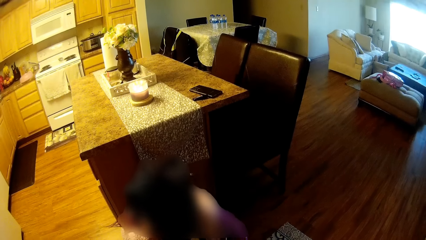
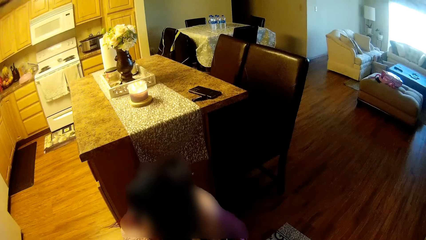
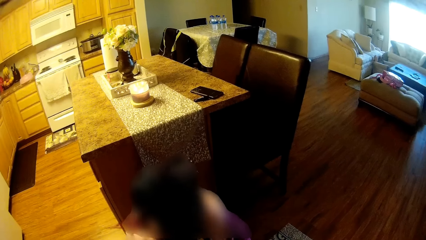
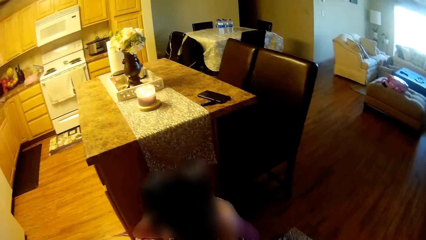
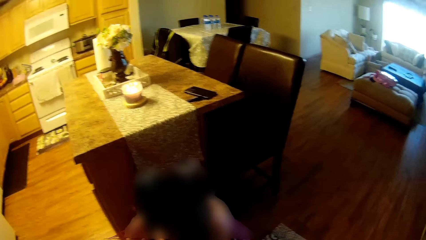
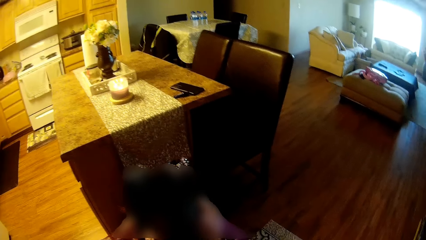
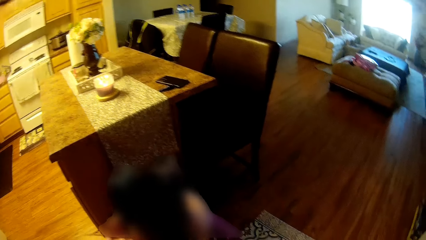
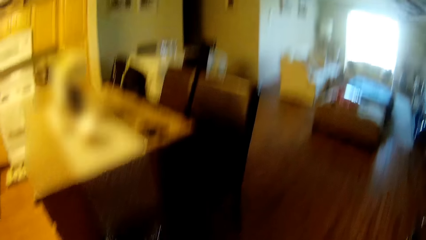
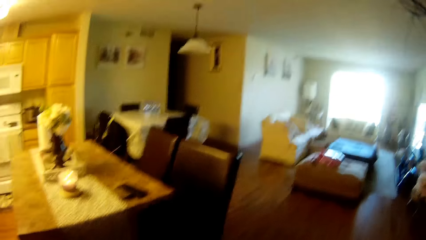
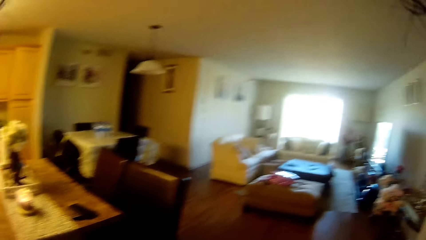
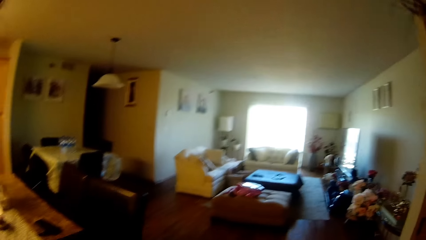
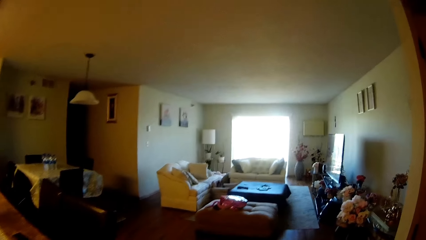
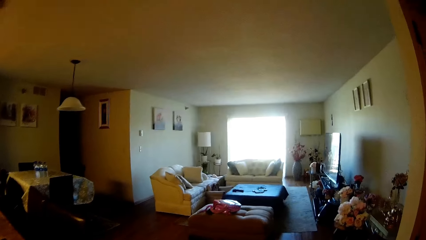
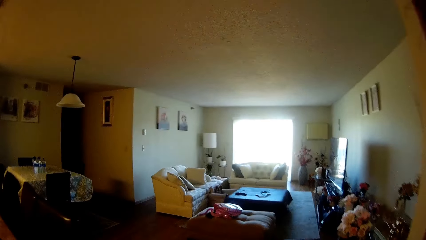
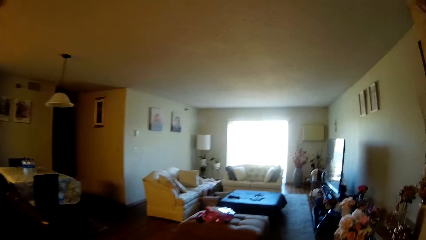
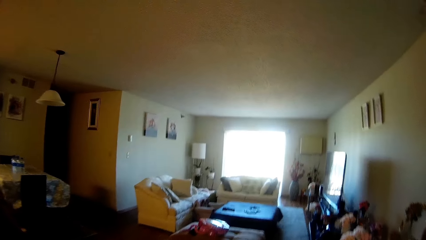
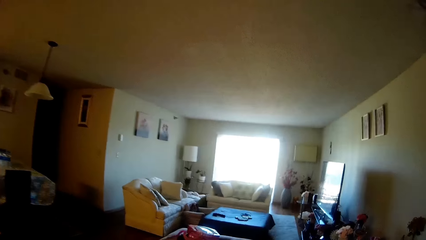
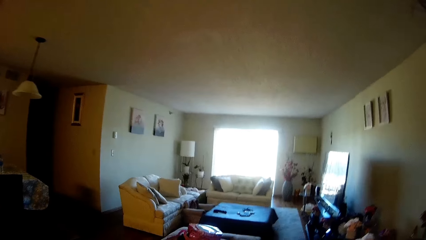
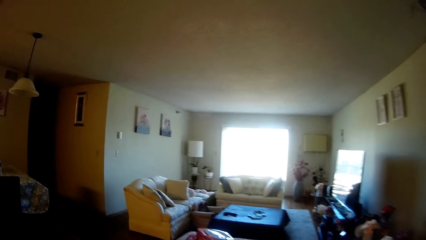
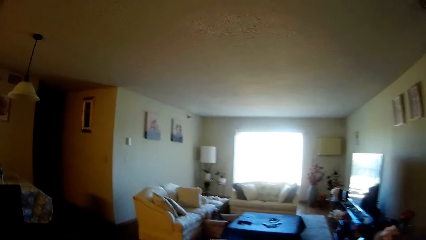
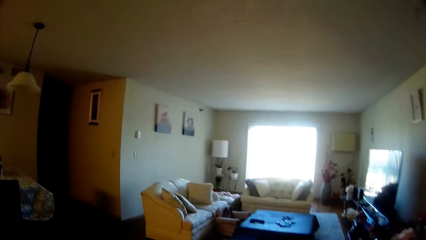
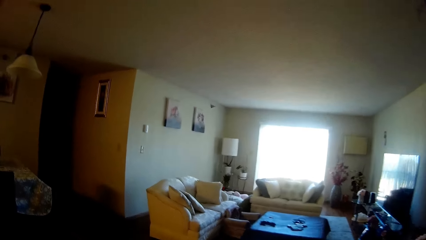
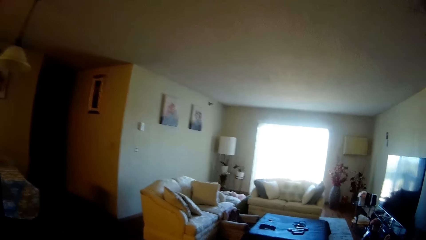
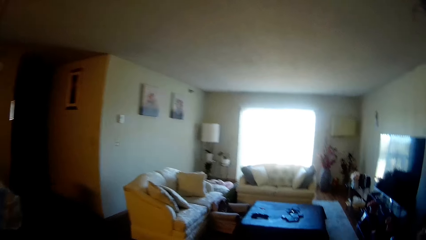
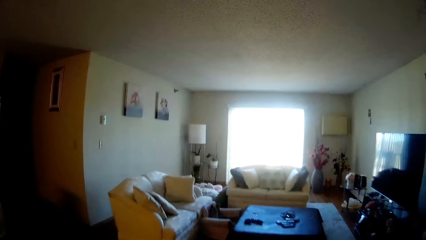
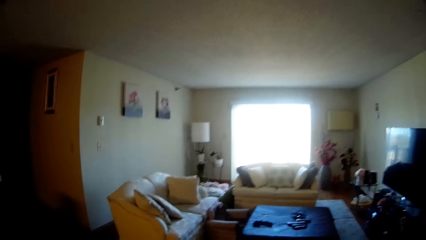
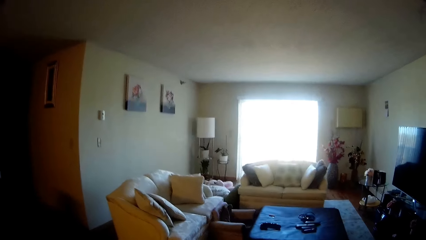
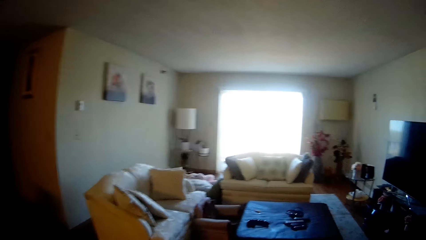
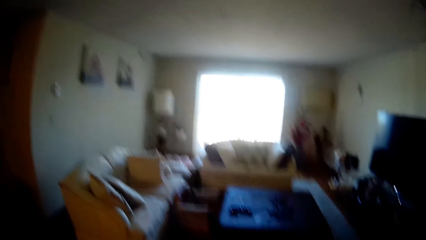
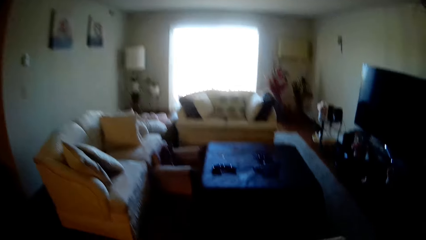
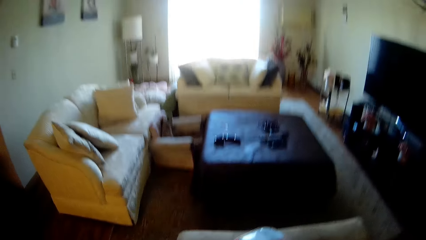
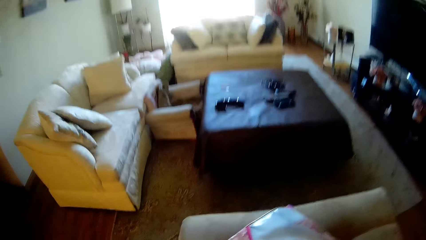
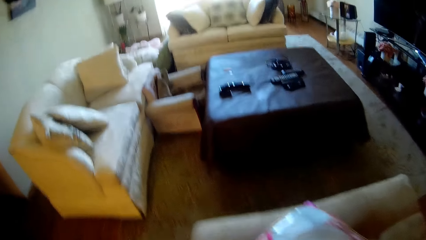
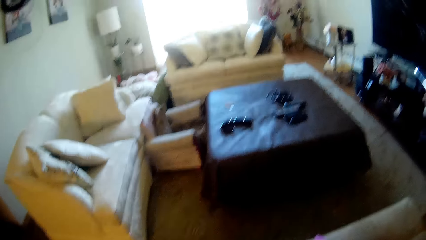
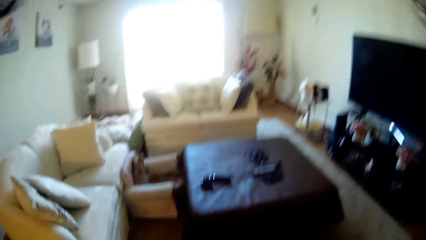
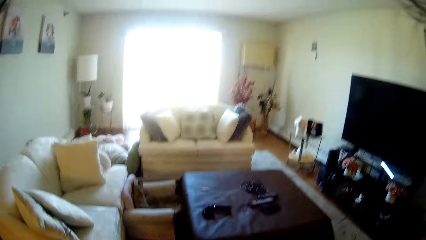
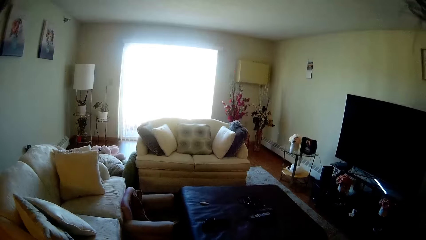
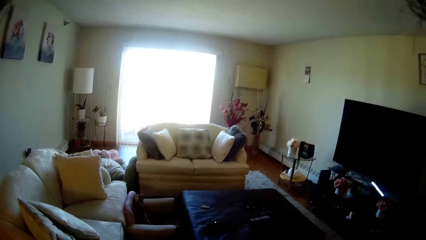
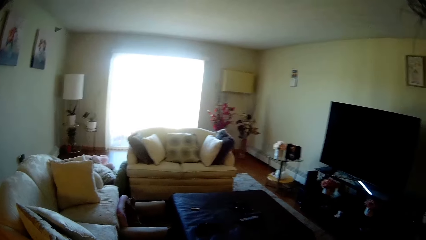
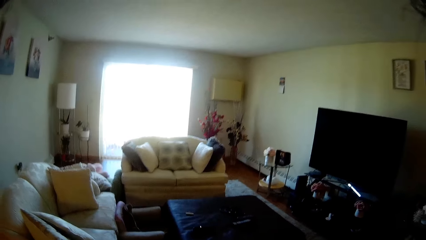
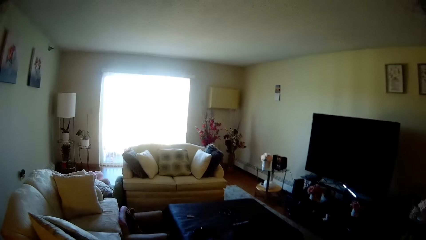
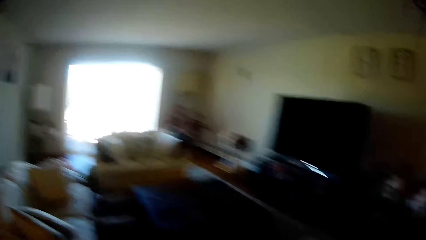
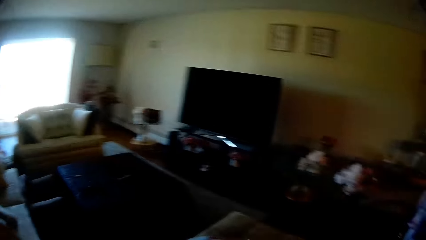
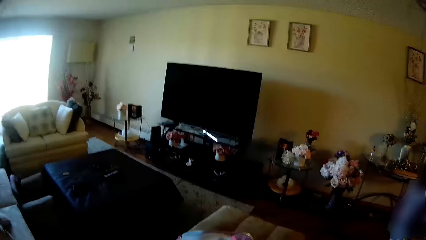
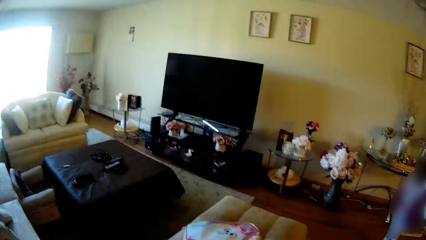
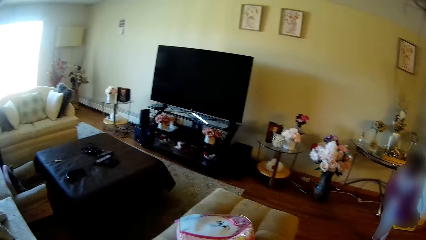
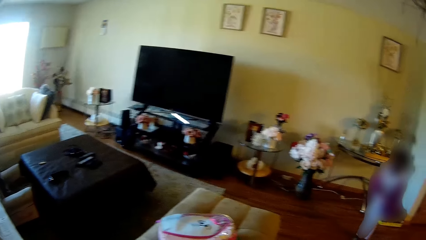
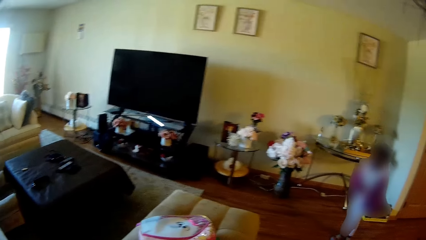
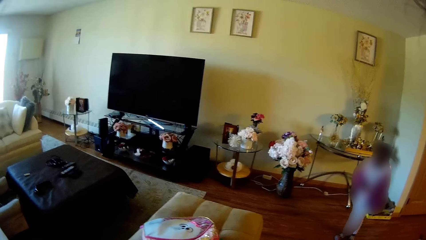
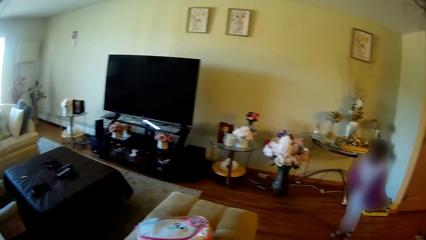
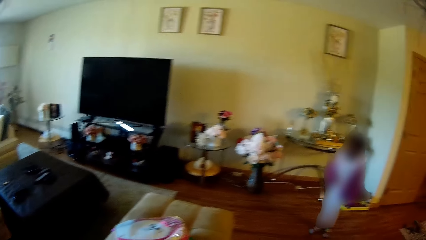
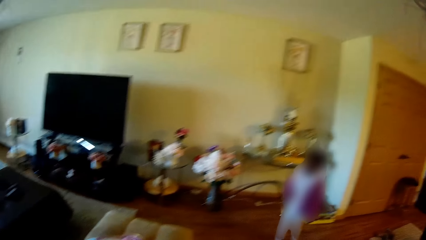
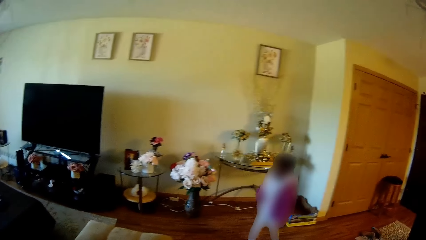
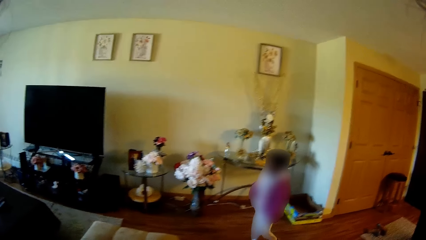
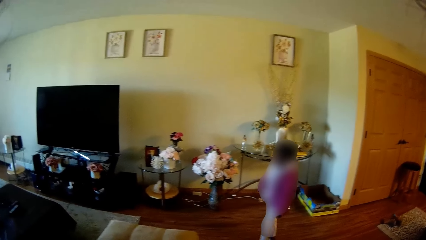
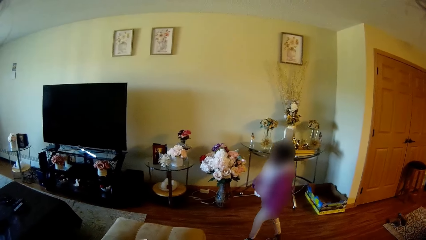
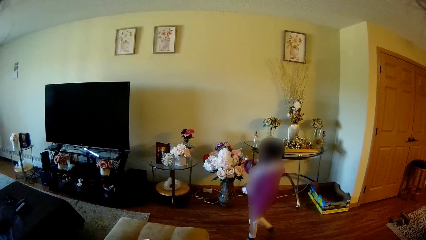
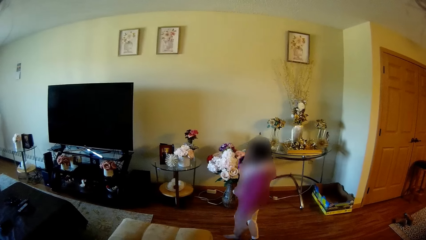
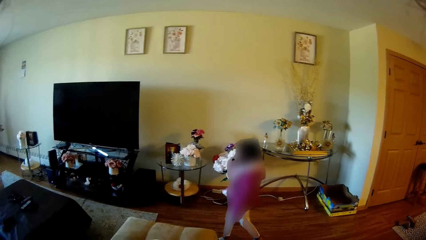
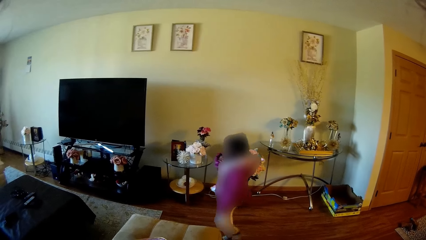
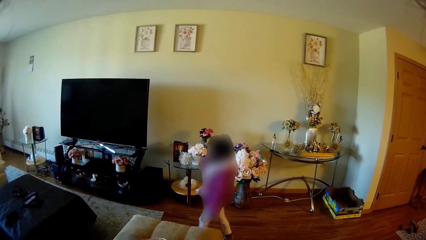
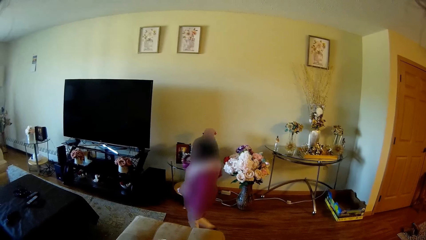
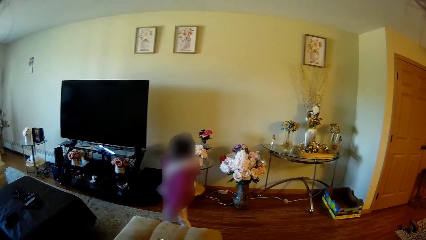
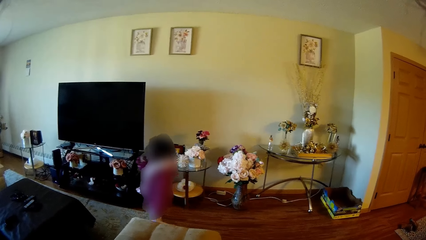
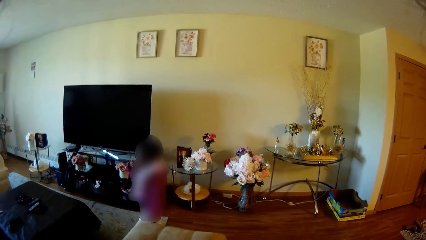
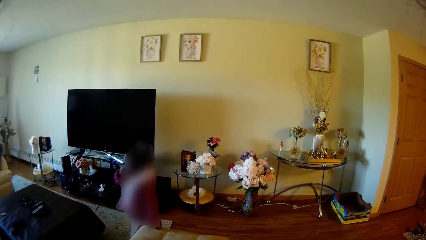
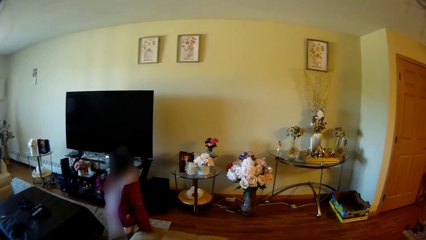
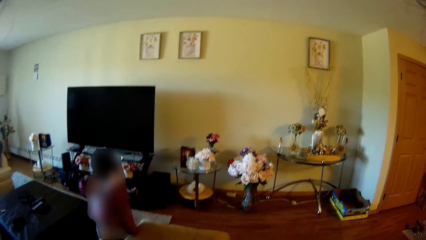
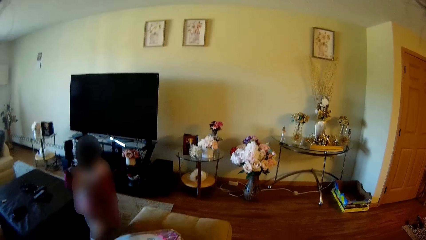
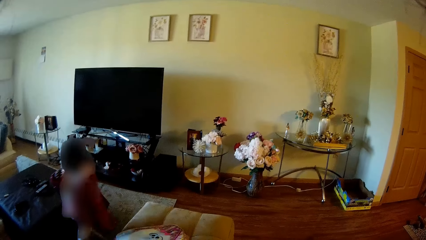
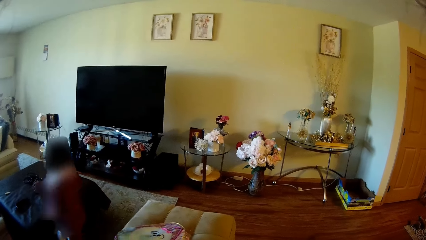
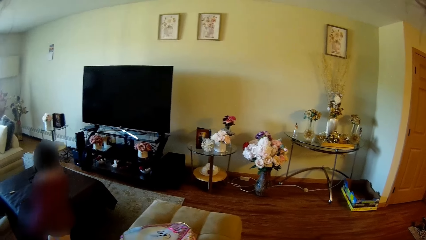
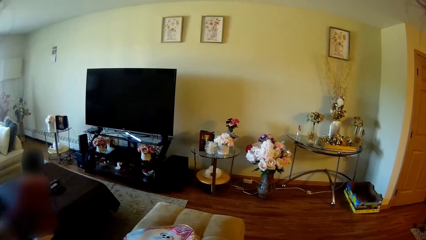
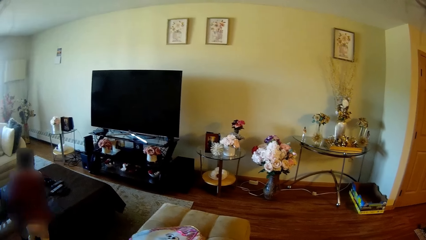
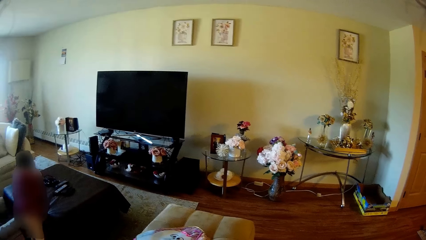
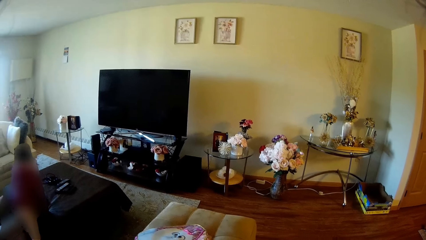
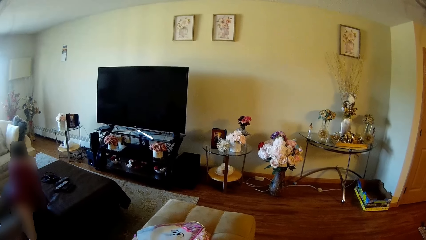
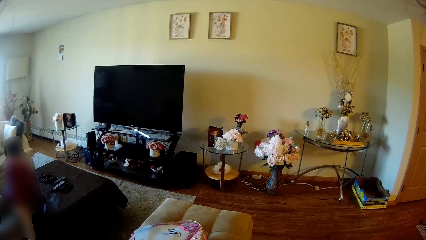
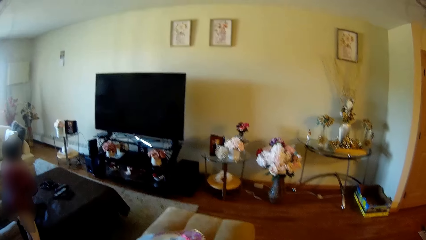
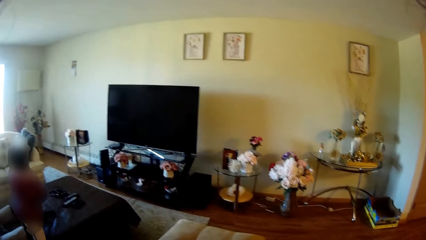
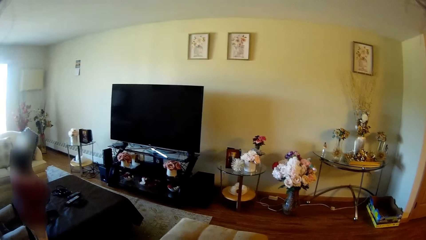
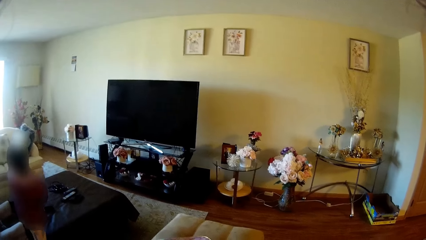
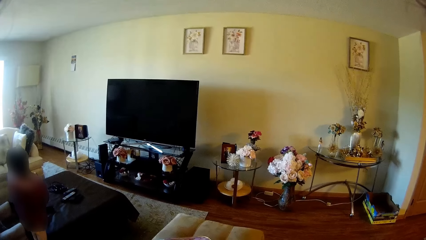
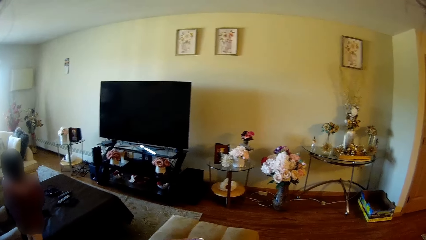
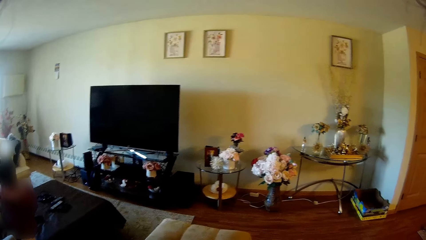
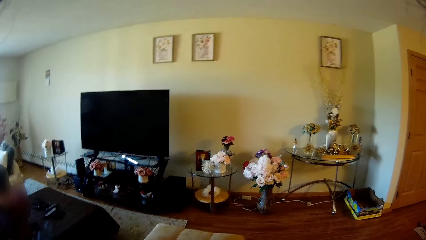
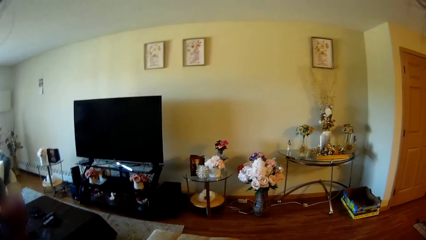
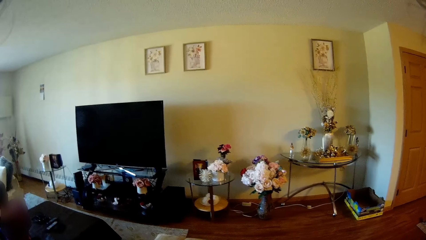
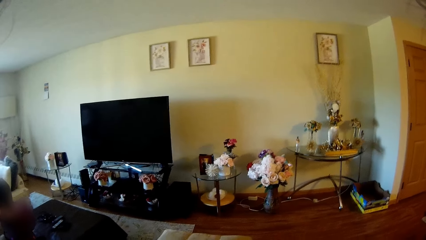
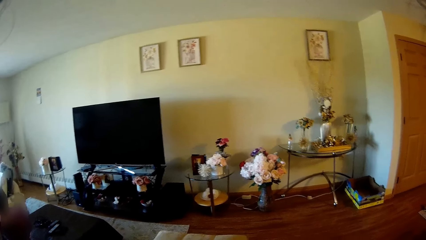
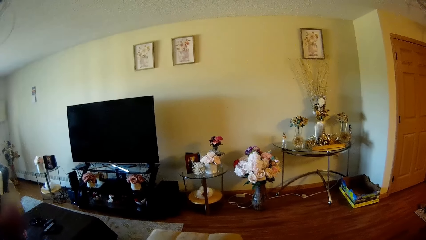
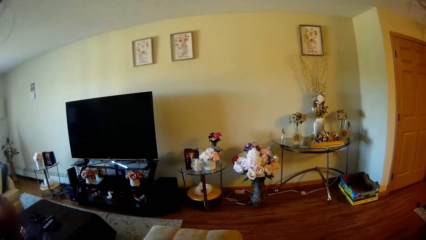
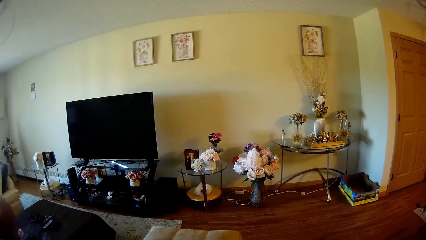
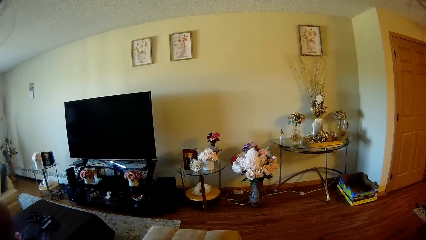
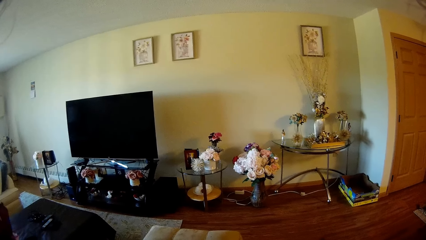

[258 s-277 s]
The camera wearer moves around the house.
